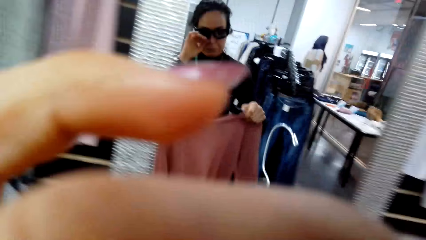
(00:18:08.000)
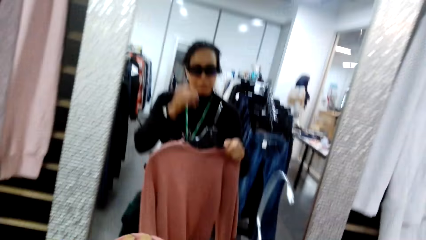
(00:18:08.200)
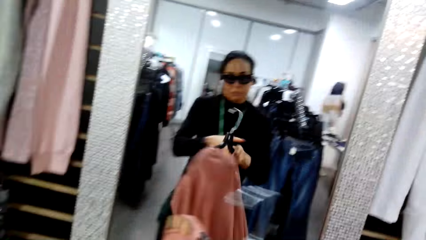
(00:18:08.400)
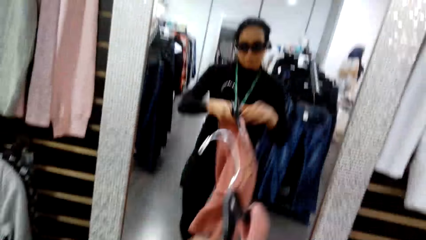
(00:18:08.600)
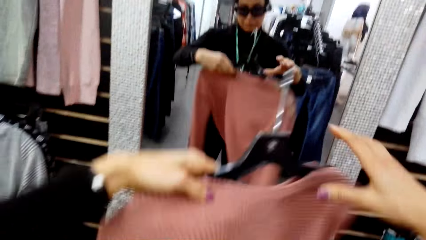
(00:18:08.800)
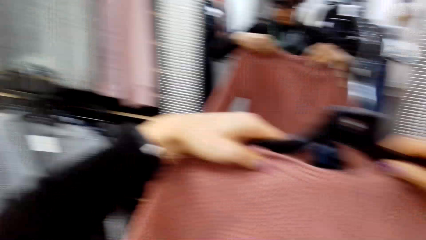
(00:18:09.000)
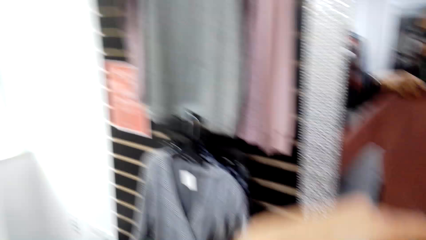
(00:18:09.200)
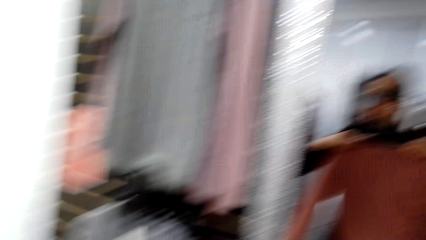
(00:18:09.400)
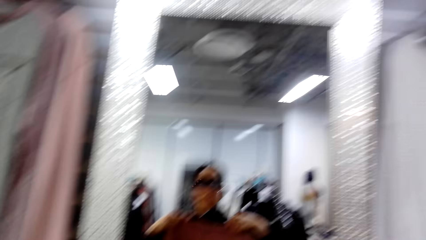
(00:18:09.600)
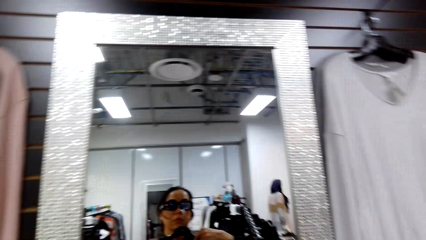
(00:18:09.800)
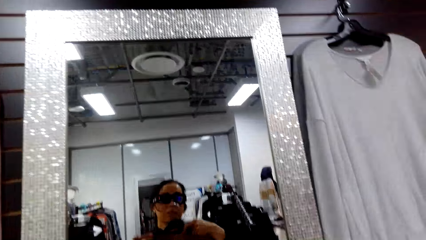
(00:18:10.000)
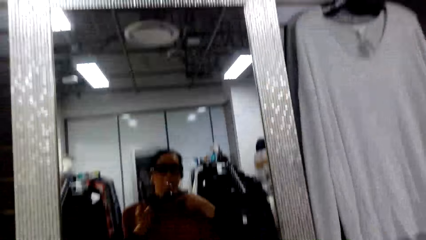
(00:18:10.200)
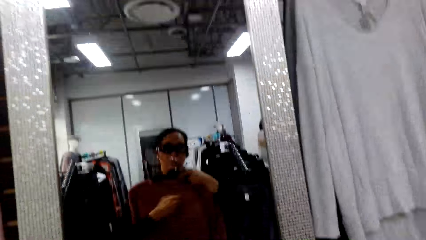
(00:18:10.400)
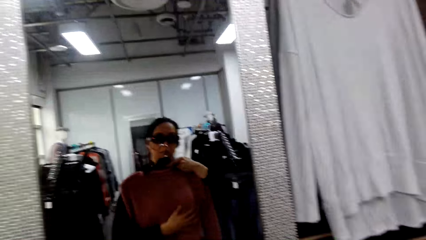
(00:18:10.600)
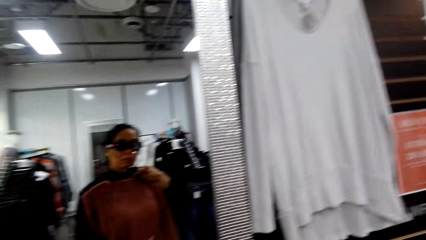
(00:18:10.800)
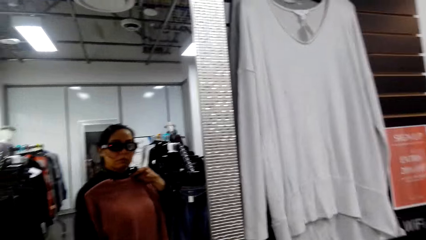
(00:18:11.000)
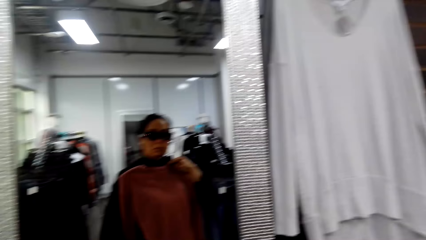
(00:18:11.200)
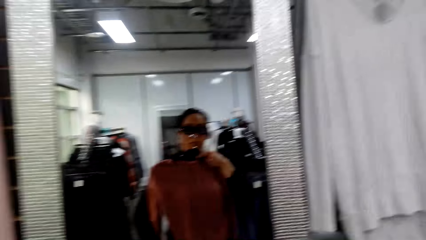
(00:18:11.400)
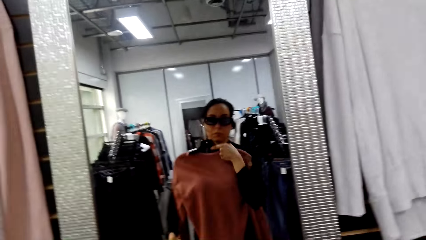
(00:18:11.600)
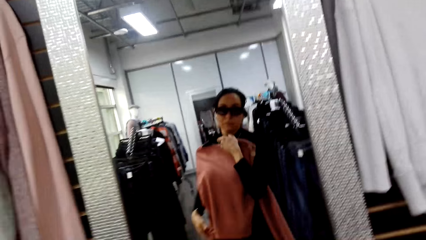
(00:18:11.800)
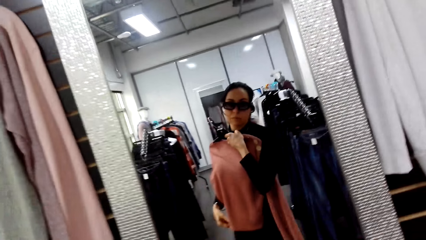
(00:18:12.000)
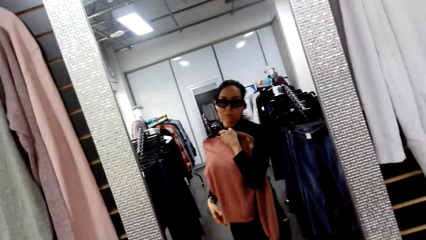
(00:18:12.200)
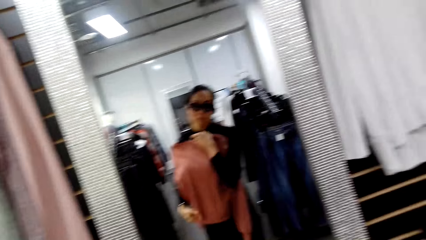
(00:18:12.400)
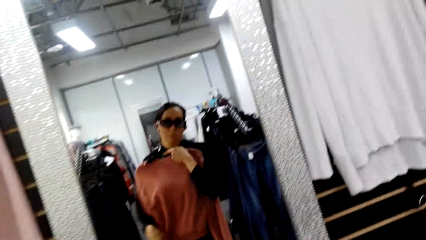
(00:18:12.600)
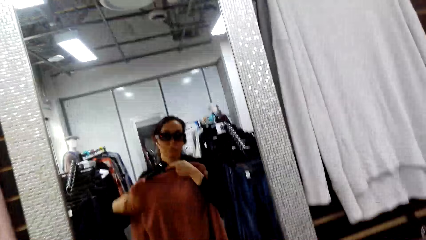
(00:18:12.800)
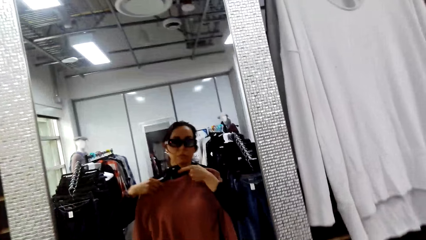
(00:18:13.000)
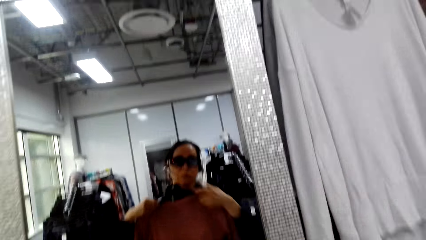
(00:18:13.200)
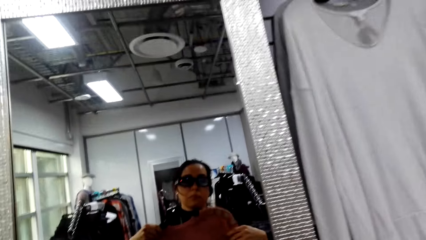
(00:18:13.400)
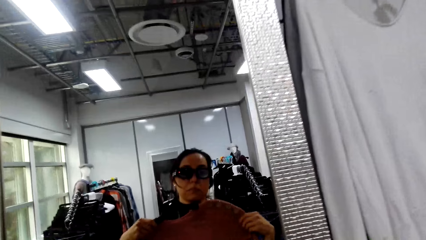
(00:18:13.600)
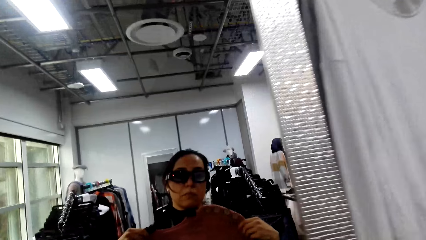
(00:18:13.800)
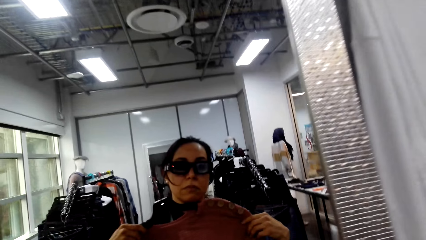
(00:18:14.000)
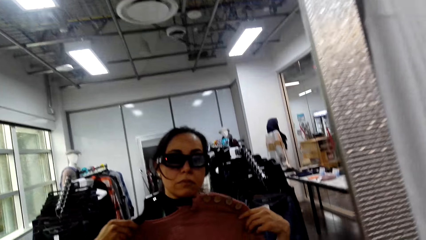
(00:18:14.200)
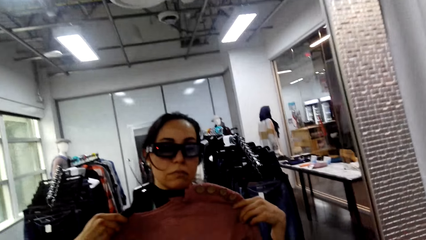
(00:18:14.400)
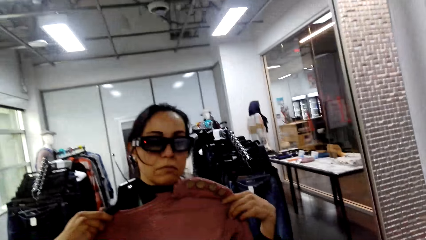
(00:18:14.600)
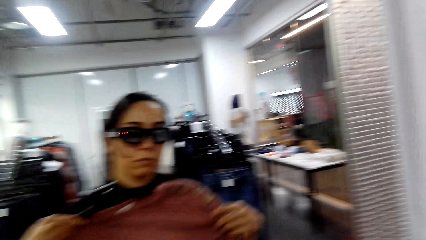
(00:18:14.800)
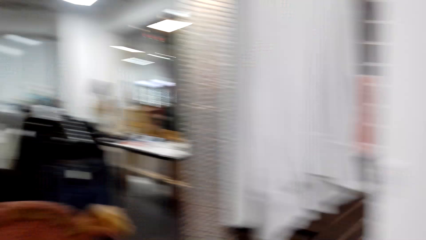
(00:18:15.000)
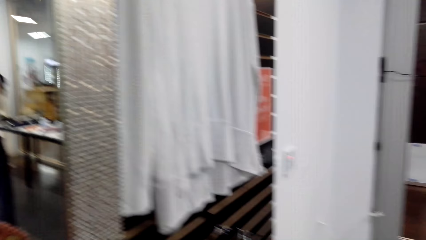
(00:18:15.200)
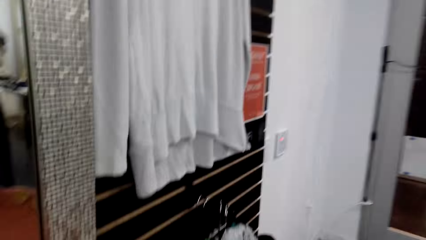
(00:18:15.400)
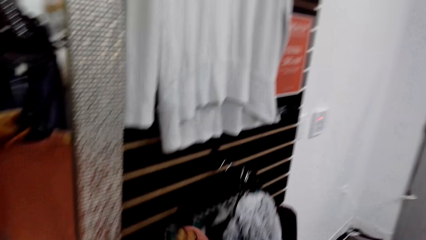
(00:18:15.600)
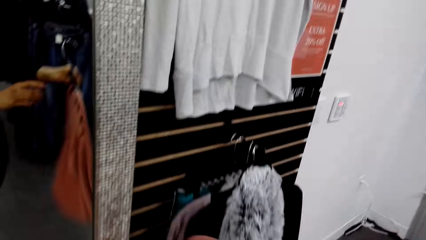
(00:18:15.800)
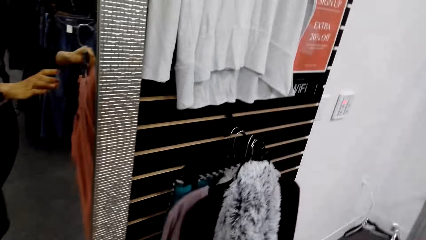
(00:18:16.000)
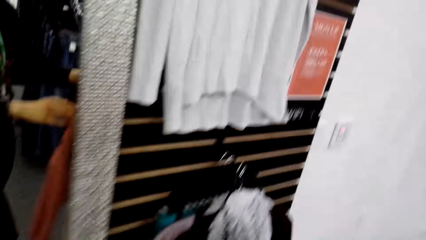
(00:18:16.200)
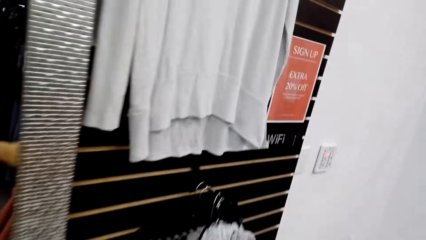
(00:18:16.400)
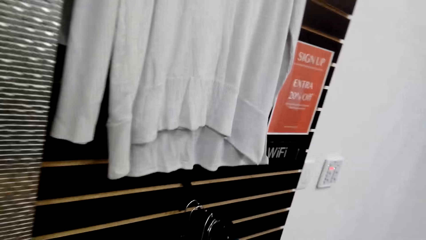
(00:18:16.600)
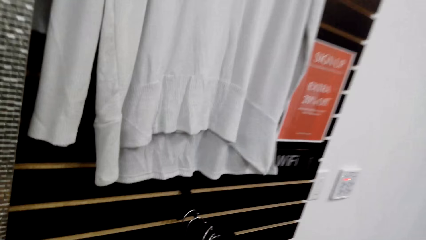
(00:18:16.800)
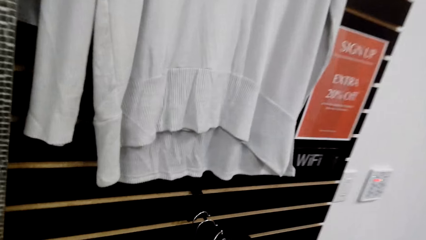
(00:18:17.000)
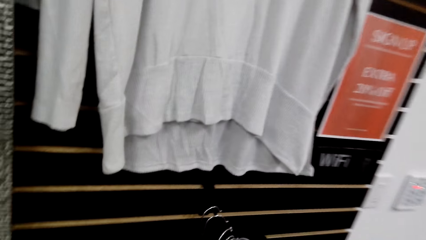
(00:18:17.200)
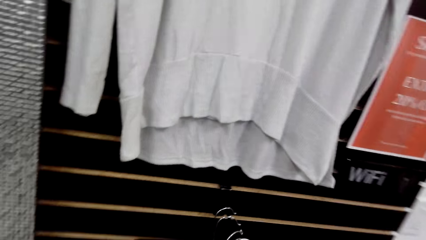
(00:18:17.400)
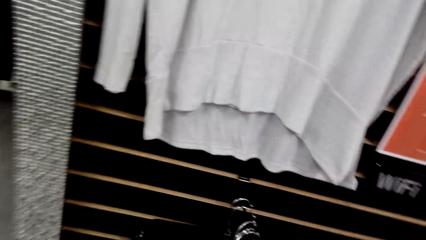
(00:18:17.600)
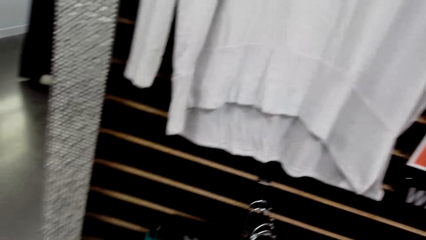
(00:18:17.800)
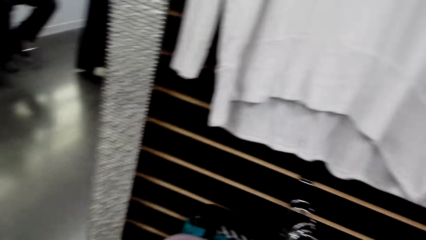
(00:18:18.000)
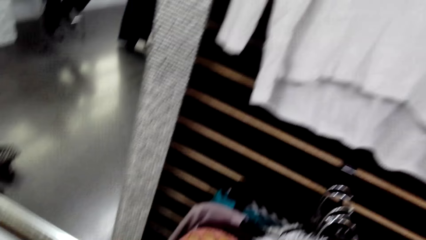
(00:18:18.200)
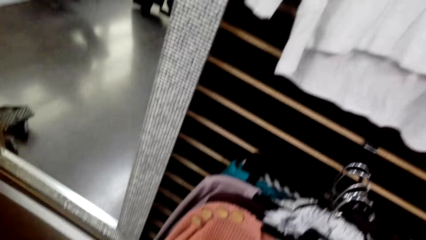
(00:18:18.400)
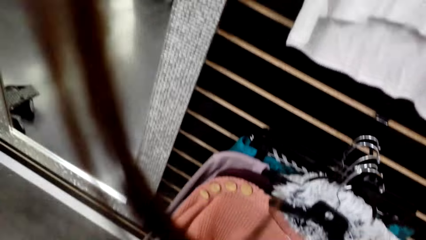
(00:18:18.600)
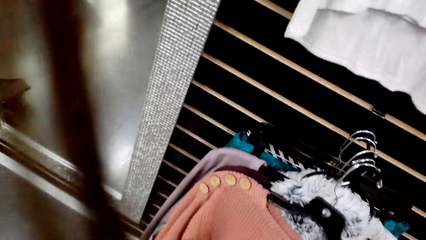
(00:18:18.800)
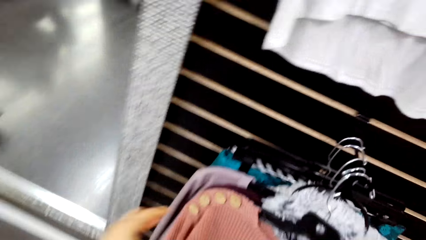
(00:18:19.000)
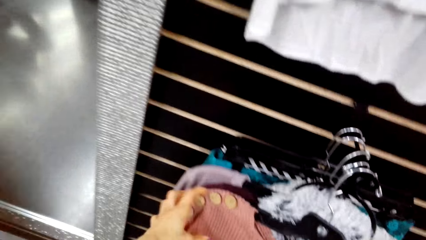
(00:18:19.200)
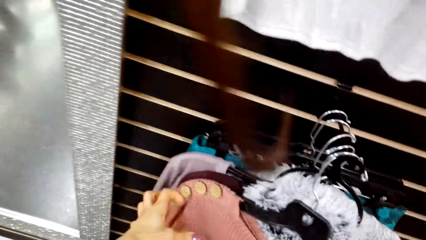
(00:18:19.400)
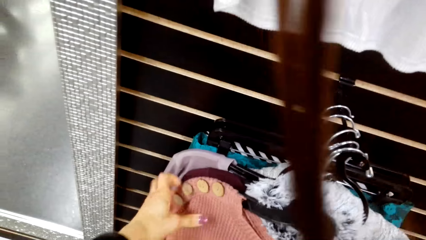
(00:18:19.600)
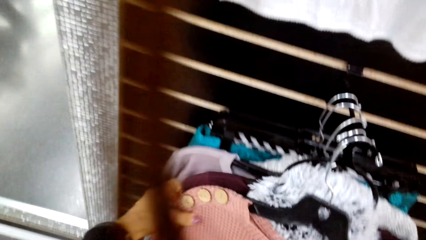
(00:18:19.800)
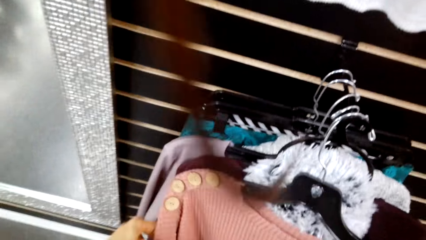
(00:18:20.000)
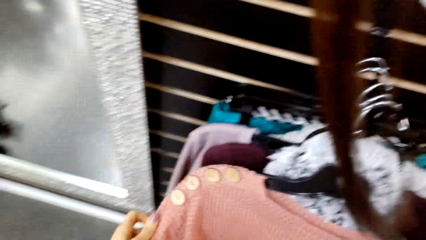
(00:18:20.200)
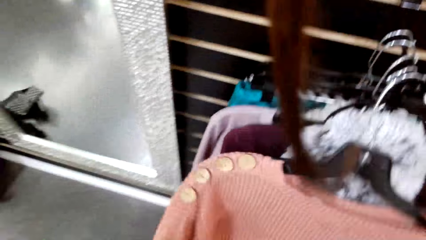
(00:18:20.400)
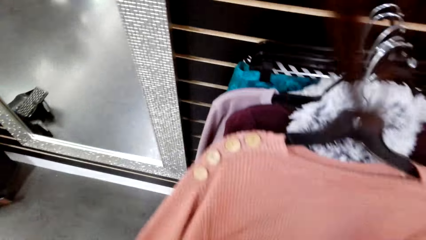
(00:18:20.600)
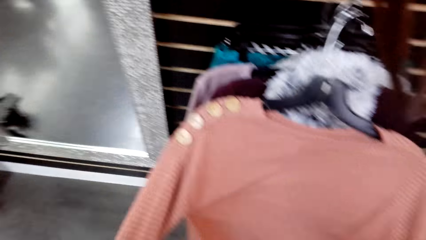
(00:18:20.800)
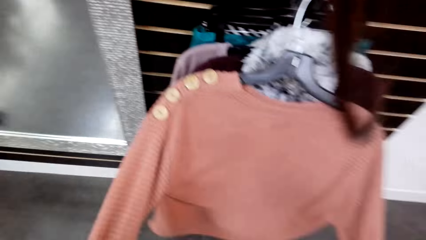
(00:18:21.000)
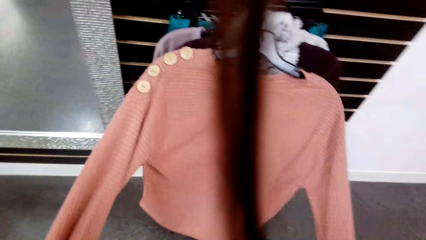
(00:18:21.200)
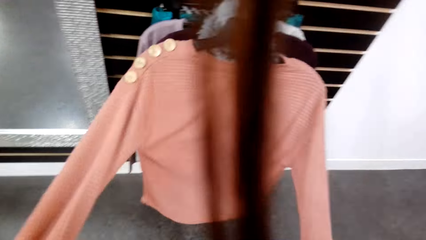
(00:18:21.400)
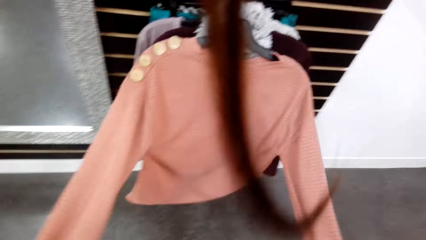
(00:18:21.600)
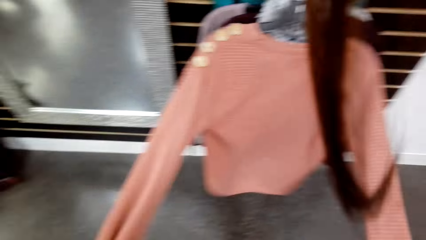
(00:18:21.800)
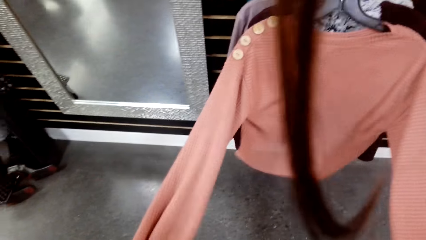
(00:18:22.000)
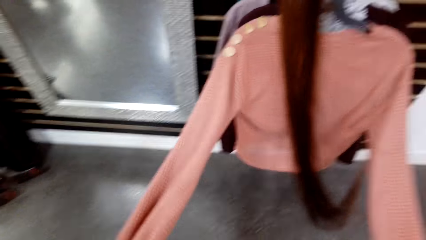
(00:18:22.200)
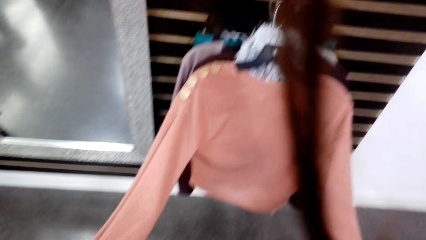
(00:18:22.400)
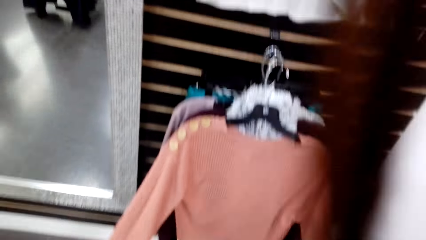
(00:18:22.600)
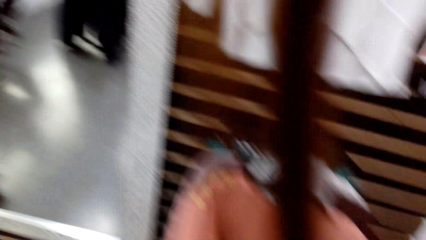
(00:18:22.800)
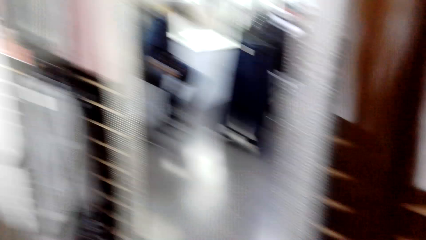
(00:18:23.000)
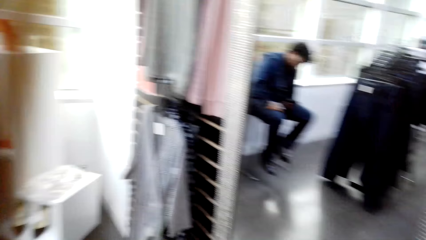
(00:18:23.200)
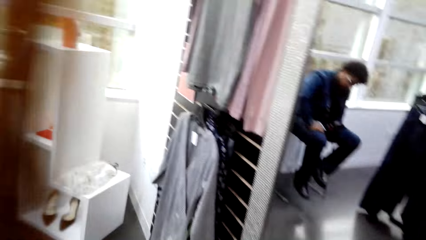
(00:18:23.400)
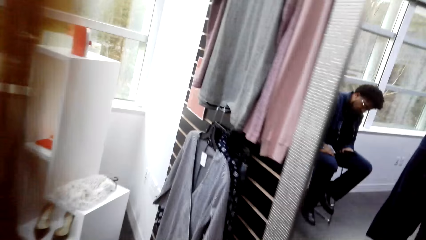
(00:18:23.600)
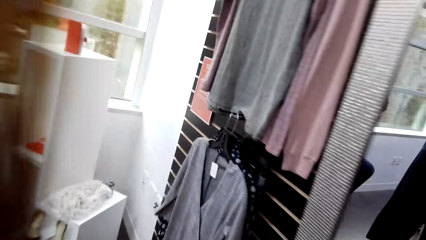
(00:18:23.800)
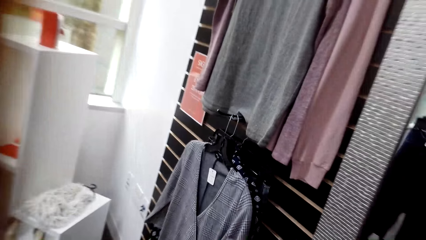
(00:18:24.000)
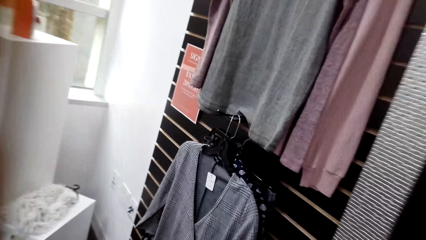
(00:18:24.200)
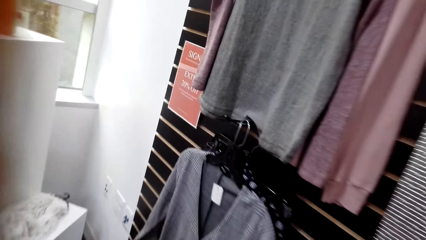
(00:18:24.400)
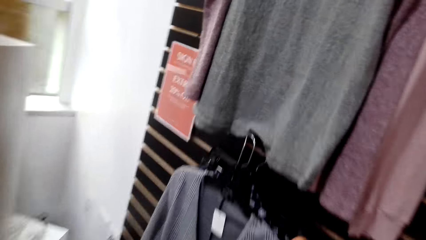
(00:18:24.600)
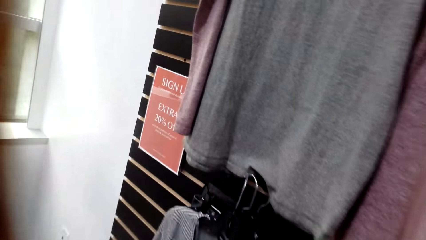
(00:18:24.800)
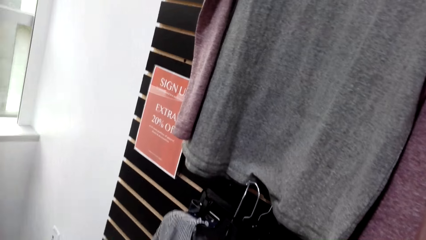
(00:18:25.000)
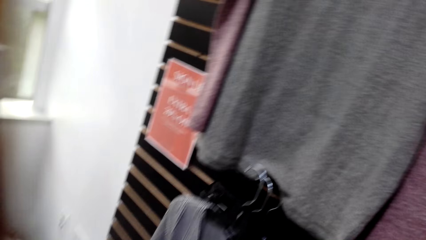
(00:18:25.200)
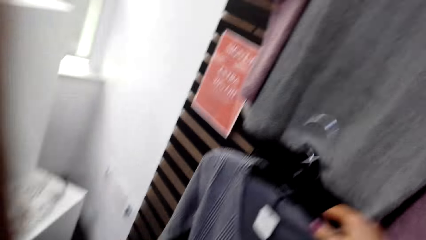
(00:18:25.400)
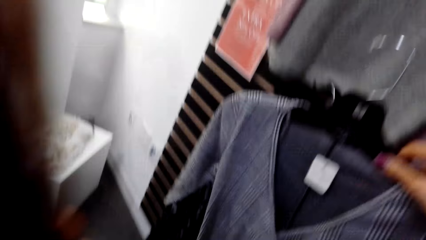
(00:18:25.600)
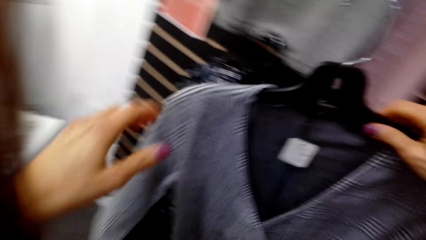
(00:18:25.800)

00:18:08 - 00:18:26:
The camera wearer picks the blouse. They look at the sweater in front of the mirror. They hang the cloth on the display rack. They touch the cloth on the display rack. They hang the blouse. They walk in the supermarket. They pick a cloth from the clothes rack.
